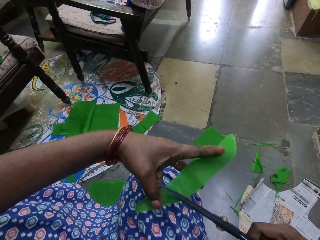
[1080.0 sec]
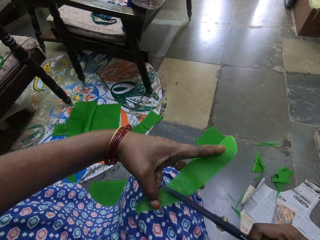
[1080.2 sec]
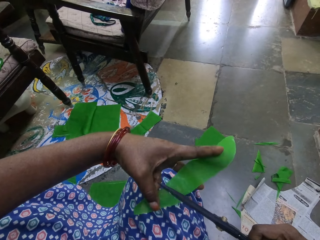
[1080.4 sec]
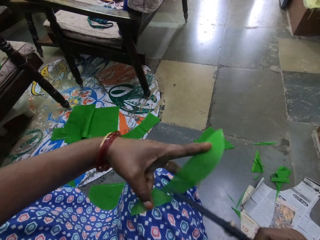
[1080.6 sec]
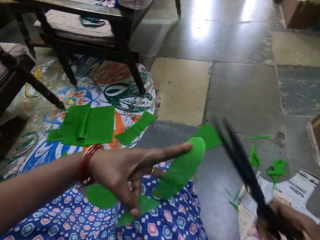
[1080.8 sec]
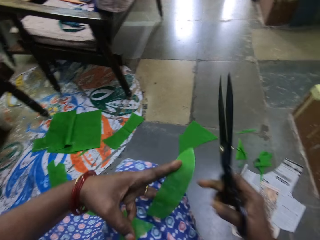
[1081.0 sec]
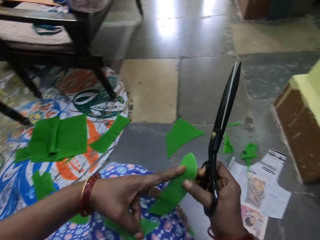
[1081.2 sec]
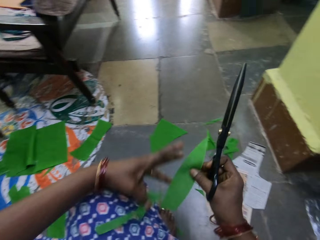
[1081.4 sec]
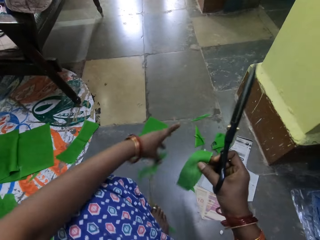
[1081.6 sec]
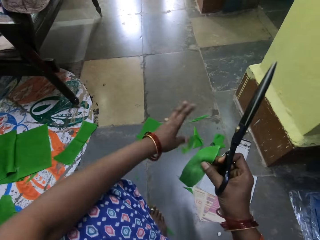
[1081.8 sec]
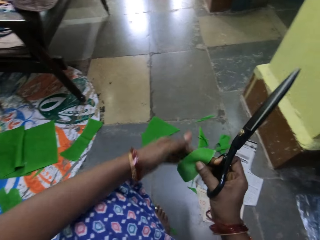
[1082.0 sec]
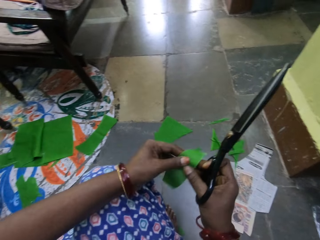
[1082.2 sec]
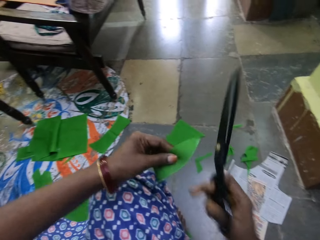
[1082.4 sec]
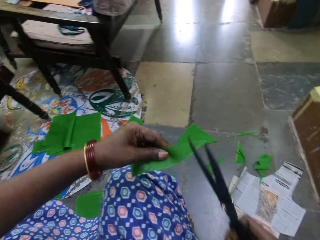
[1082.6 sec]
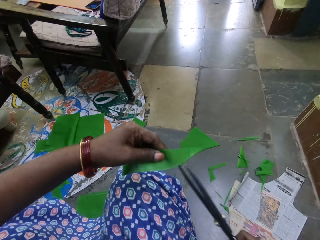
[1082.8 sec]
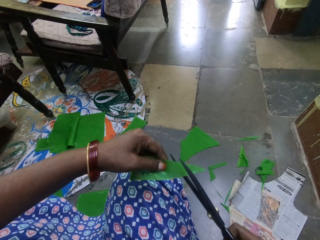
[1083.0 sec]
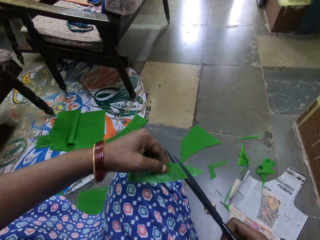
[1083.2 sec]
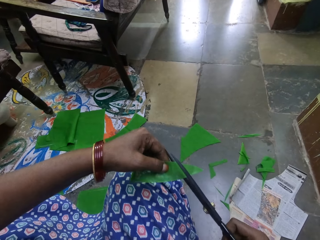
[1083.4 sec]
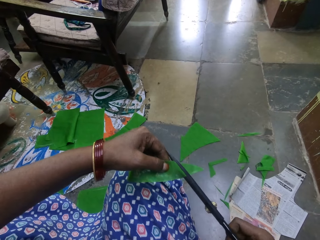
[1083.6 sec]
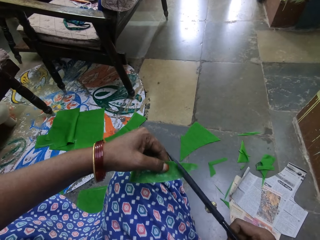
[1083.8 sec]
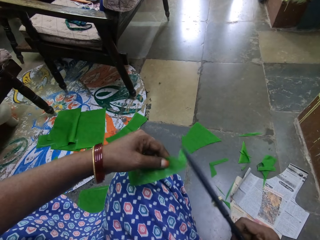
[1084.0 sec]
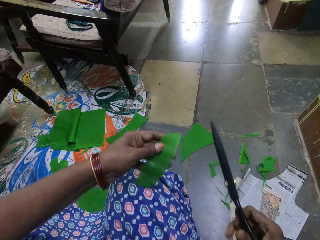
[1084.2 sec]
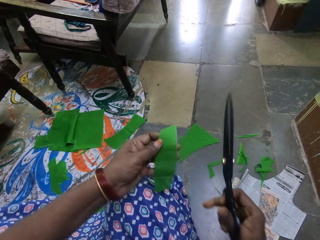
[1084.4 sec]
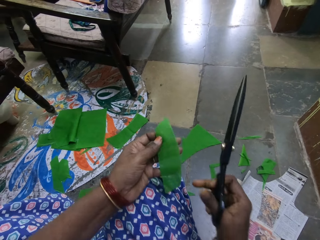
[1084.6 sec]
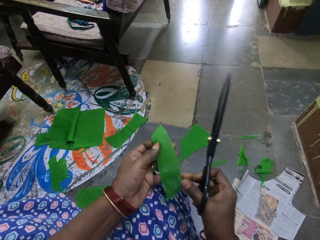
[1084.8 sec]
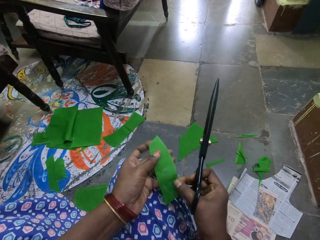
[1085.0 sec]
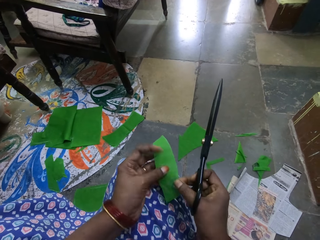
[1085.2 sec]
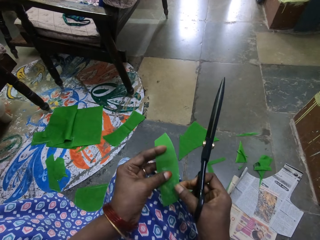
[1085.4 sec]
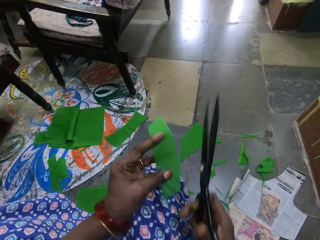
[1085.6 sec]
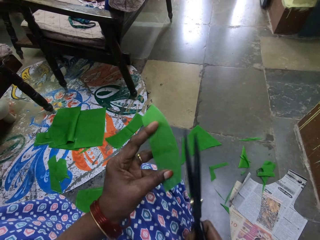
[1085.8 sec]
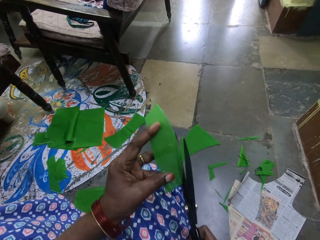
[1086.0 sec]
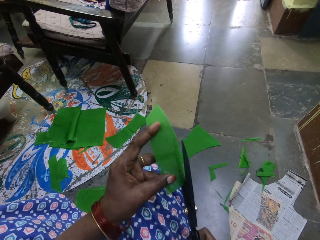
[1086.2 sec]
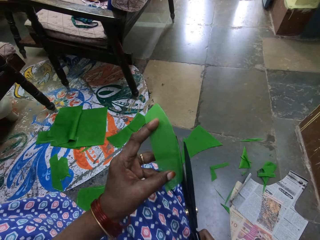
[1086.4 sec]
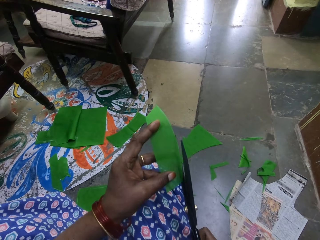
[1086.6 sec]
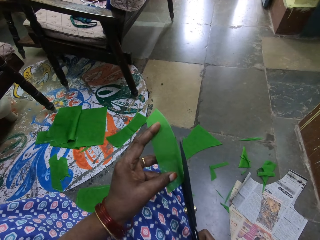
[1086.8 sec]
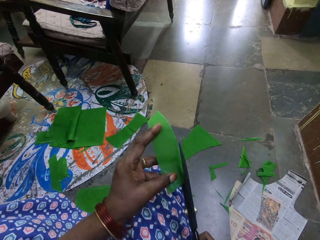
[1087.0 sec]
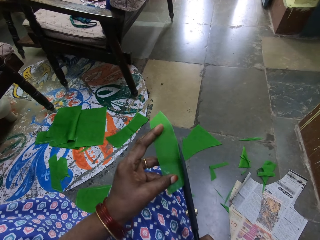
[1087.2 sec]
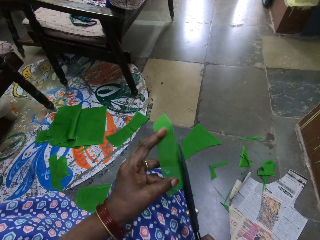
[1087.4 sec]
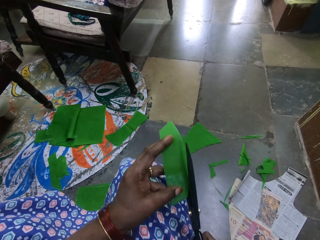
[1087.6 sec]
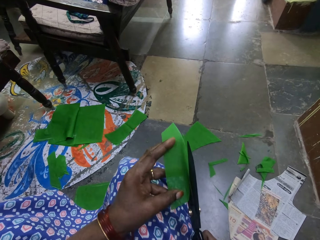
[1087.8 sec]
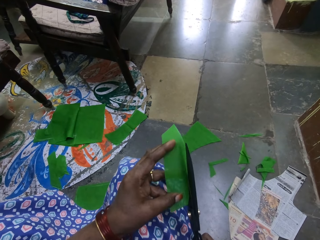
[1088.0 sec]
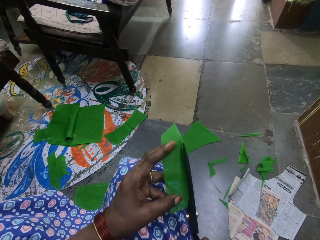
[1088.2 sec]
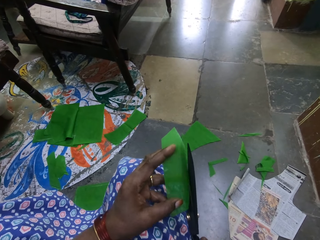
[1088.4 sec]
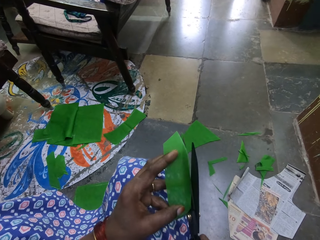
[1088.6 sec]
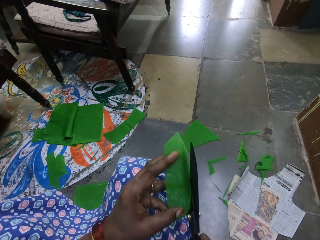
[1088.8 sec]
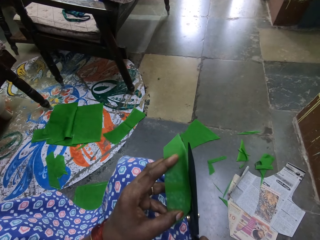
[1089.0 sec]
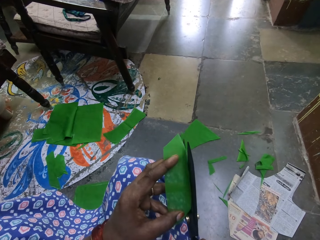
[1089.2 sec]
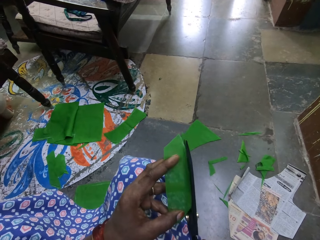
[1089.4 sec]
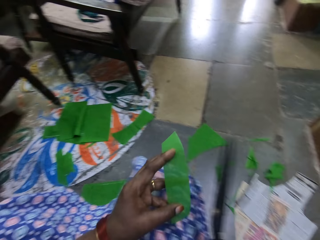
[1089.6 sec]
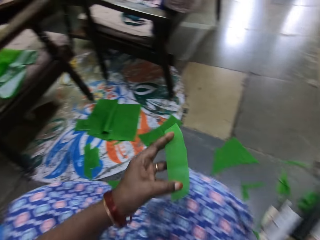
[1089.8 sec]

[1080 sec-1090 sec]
The camera wearer cuts the silk fiber or cloth piece with the scissors with his right hand. He passes the cloth piece to the right hand. He drops down the silk fiber with his left hand. He passes the cloth piece to the left hand. He cuts the silk fiber with the scissors with his right hand. He adjusts the cloth piece. He cuts the cloth piece with the scissors.

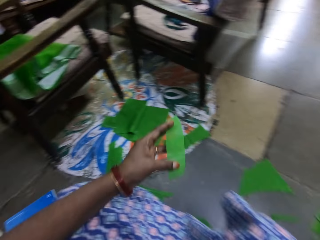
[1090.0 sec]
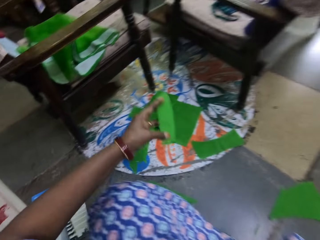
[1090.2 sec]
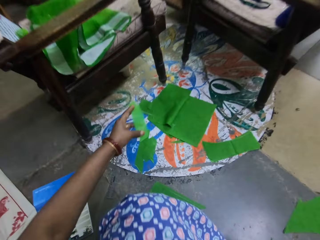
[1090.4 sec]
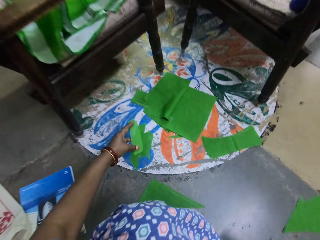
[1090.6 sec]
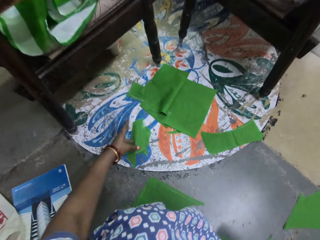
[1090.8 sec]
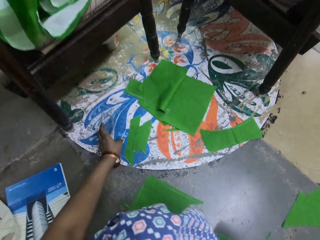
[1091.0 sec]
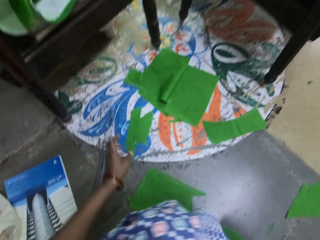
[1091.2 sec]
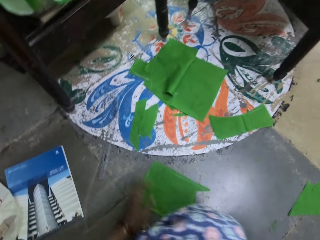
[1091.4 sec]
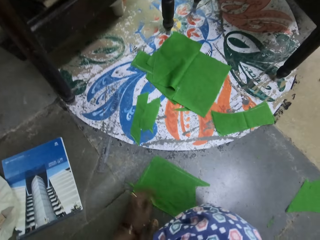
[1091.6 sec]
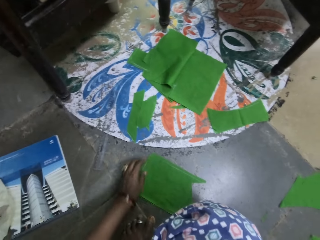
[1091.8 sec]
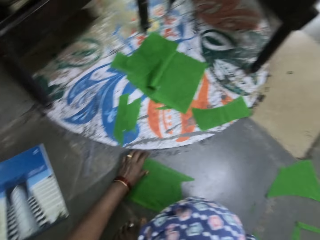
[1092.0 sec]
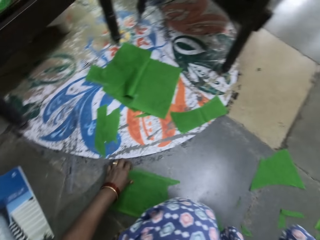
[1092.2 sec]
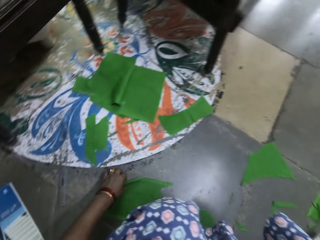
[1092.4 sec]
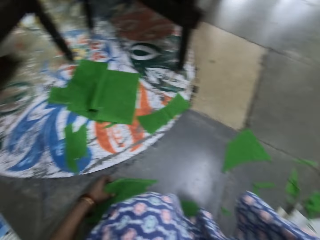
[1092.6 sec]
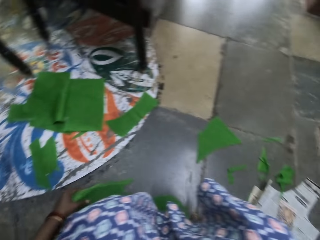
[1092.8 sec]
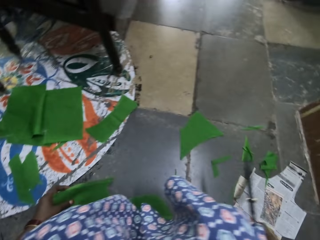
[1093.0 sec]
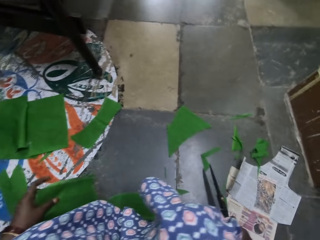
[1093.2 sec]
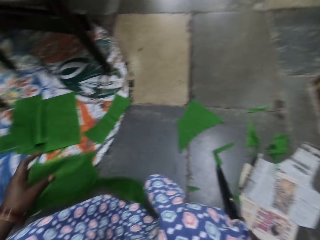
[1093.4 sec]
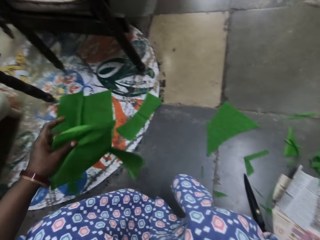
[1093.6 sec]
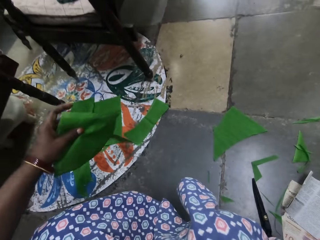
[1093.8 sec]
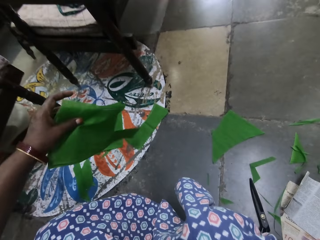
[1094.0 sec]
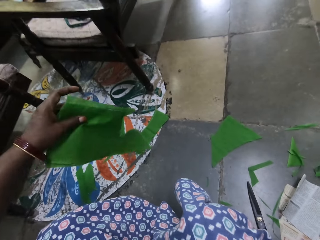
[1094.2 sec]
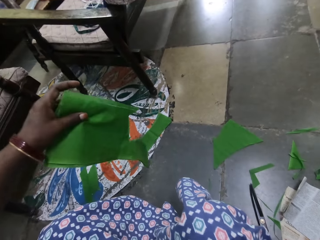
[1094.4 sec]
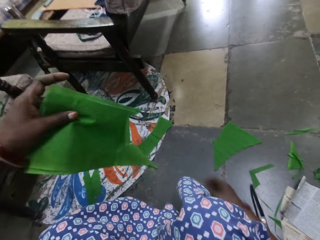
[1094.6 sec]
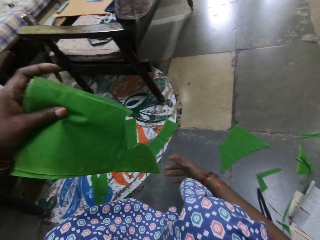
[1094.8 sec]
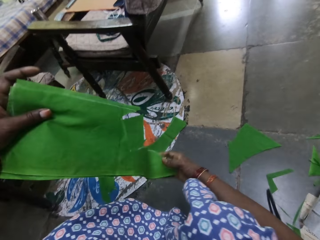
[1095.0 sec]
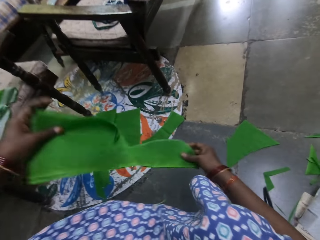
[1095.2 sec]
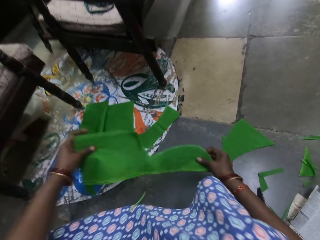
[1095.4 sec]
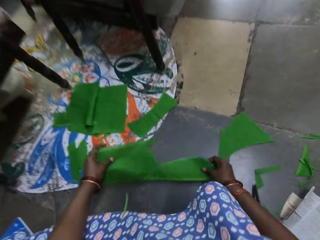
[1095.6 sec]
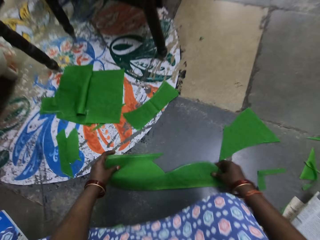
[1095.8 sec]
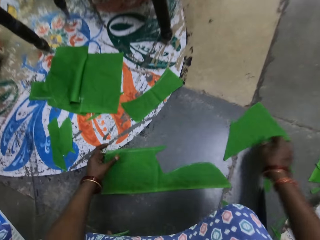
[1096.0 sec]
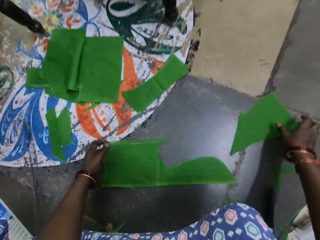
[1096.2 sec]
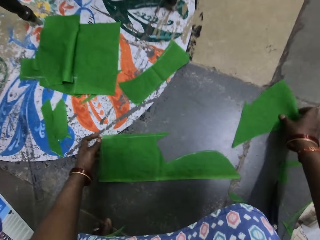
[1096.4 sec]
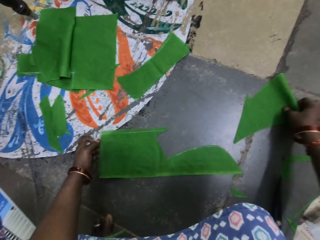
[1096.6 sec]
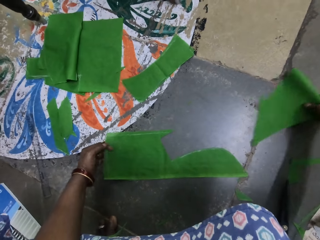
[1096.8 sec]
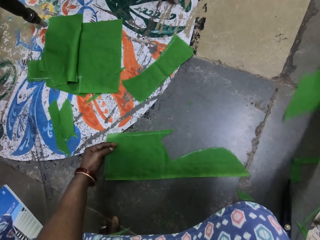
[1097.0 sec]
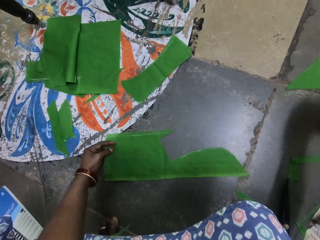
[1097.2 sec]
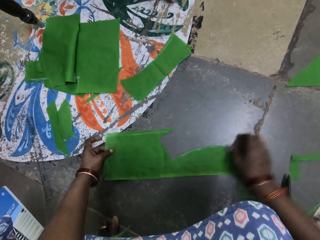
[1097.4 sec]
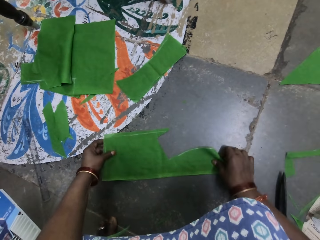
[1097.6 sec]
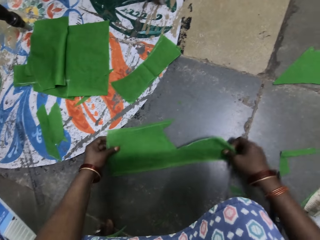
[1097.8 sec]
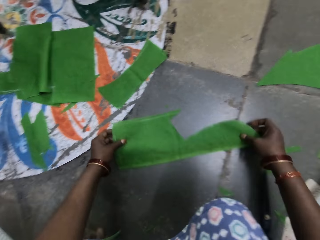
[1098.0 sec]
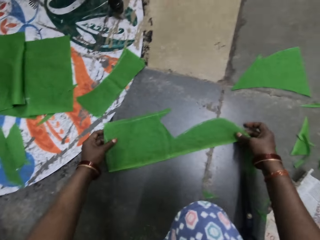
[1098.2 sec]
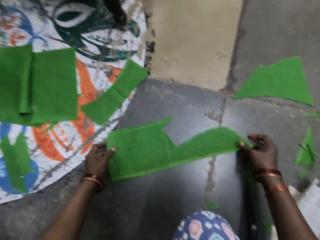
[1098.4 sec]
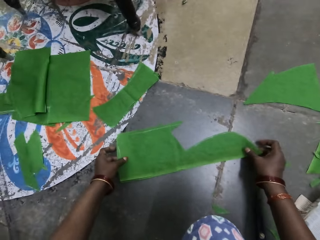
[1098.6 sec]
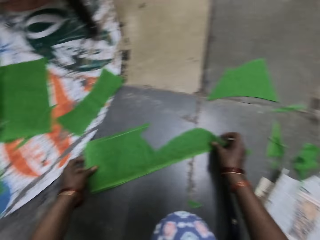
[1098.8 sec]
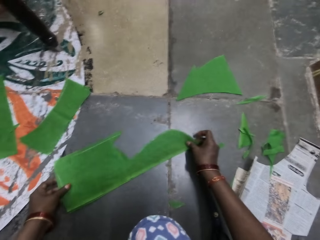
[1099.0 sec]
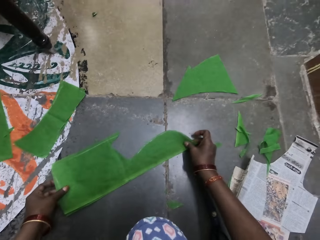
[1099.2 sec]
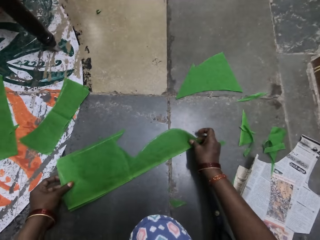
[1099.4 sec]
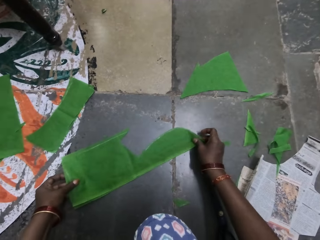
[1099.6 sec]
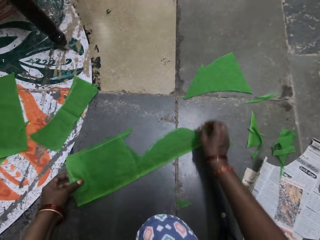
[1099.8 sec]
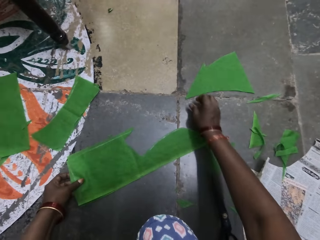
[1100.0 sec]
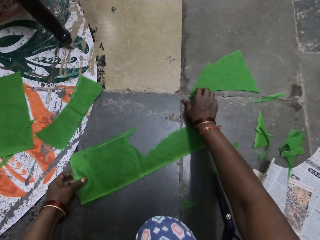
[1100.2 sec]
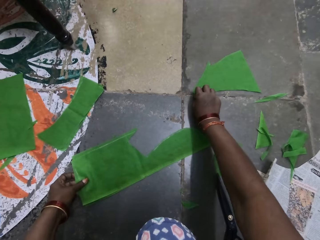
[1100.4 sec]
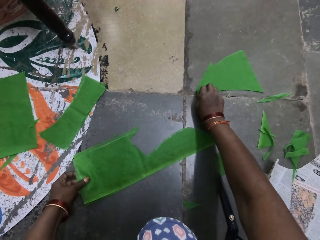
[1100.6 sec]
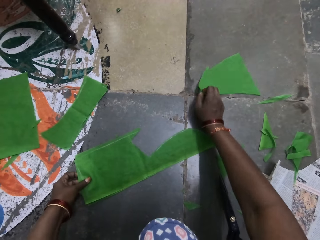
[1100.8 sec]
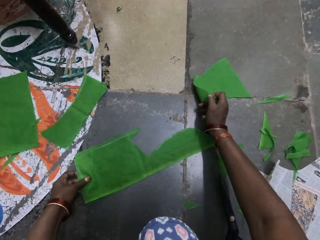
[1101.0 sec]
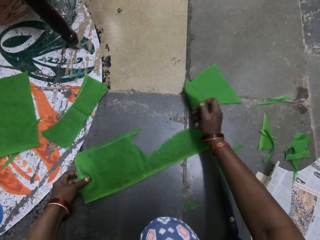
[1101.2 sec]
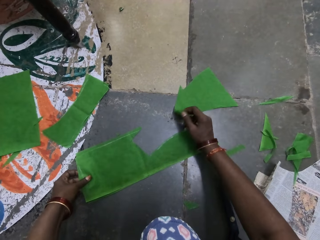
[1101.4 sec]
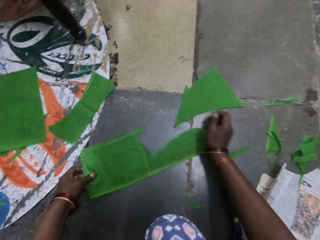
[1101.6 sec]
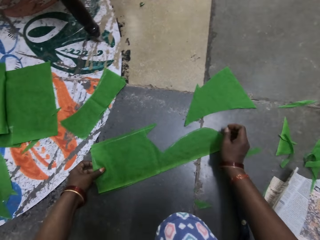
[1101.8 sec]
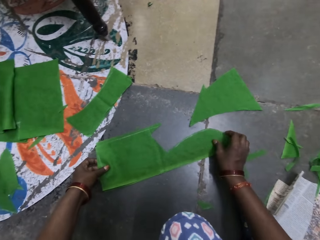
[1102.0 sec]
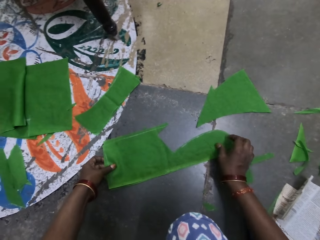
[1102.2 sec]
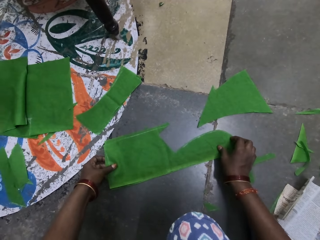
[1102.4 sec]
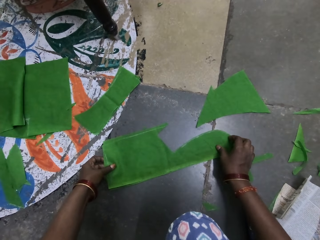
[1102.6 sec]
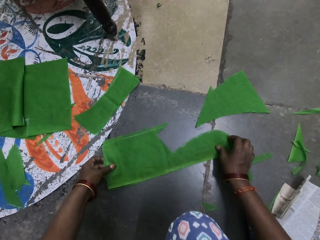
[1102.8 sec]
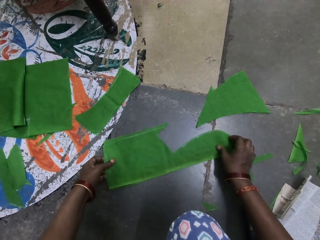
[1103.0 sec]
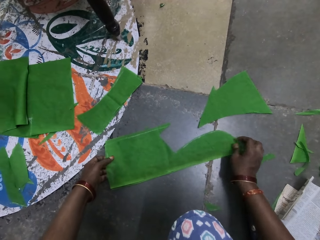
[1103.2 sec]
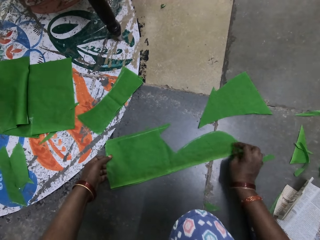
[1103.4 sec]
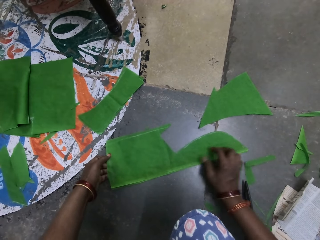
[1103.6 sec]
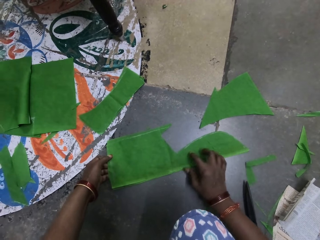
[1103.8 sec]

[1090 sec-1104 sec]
The camera wearer puts down the silk fiber or cloth piece with his left hand. They pick a piece of silk fiber with his left hand. They put the scissors on the floor. They hold a piece of cloth with both hands. They put the piece of cloth on the ground. They move the piece of cloth on the ground with her right hand. They lift the piece of cloth with both hands. They put the piece of cloth on the ground with both hands. They pick the piece of cloth with her right hand. They drop the piece of cloth with her right hand on the ground.
